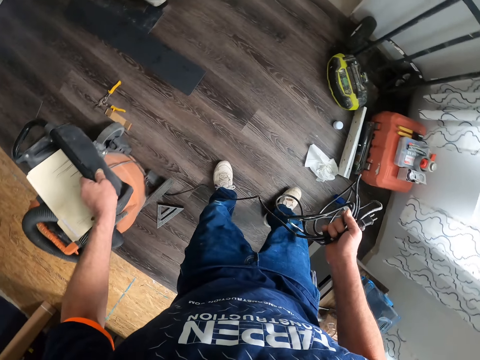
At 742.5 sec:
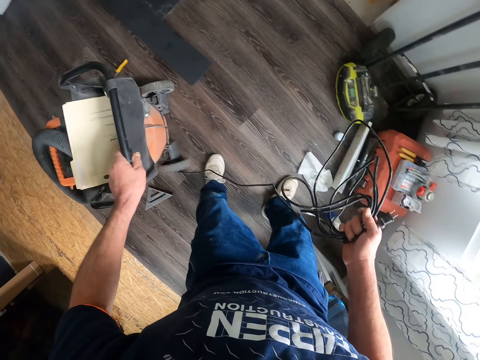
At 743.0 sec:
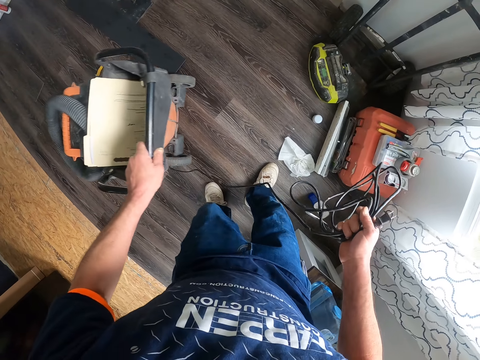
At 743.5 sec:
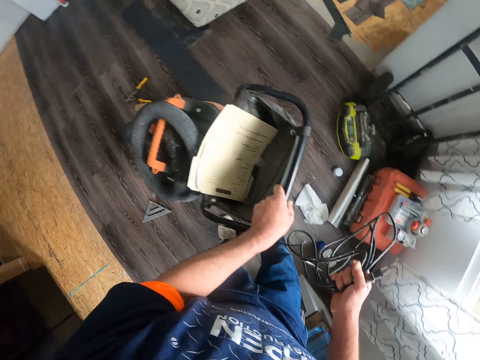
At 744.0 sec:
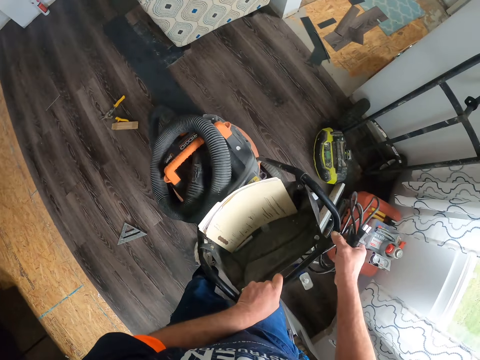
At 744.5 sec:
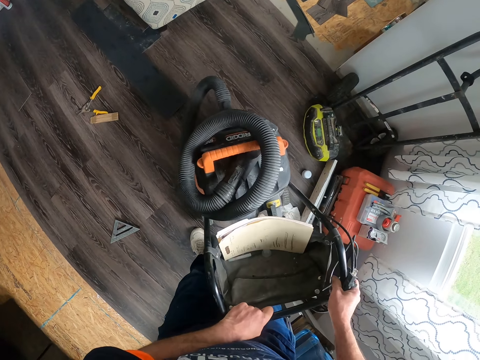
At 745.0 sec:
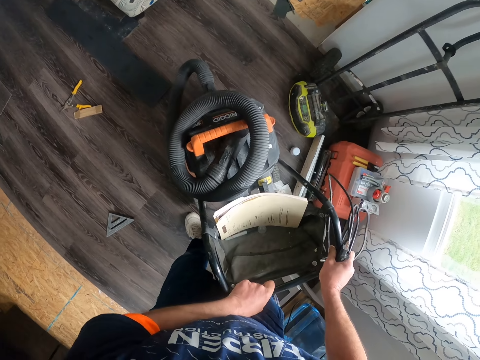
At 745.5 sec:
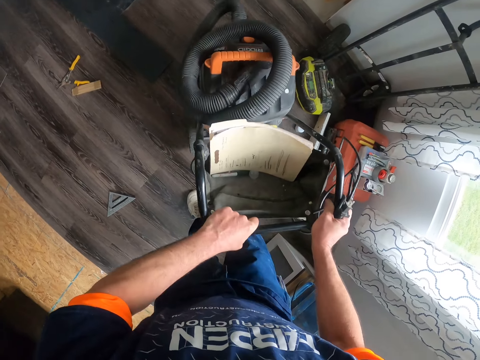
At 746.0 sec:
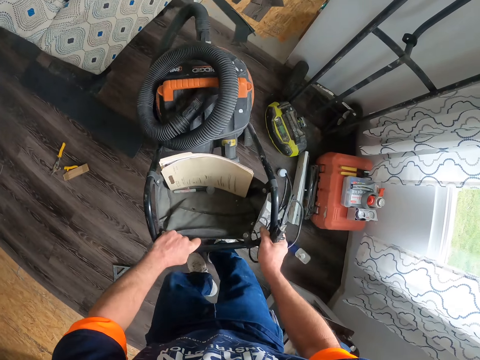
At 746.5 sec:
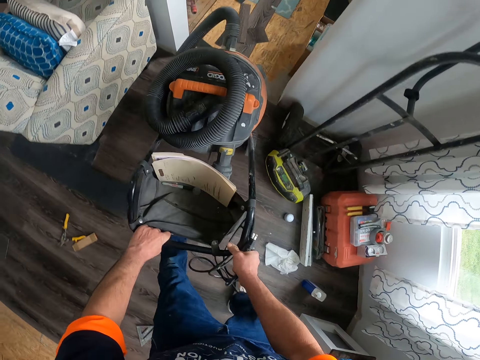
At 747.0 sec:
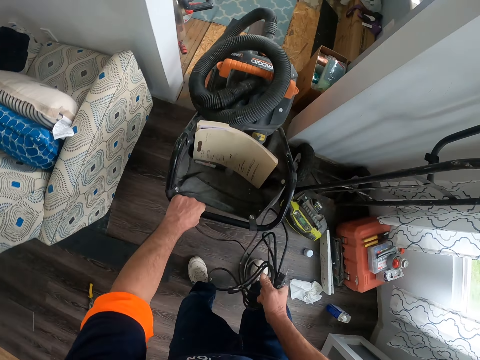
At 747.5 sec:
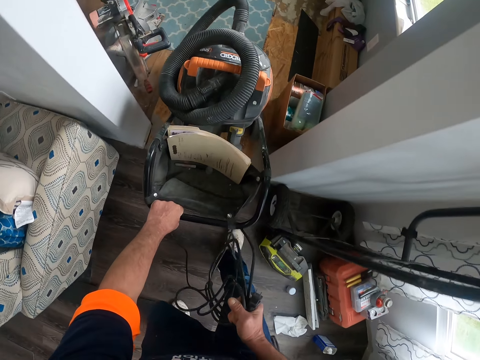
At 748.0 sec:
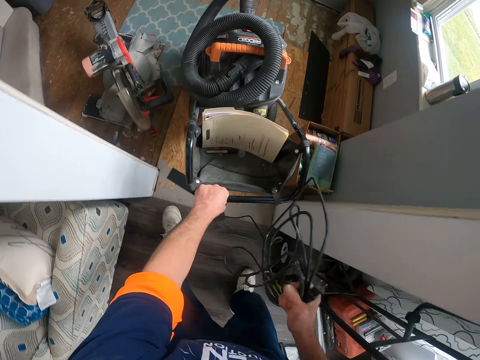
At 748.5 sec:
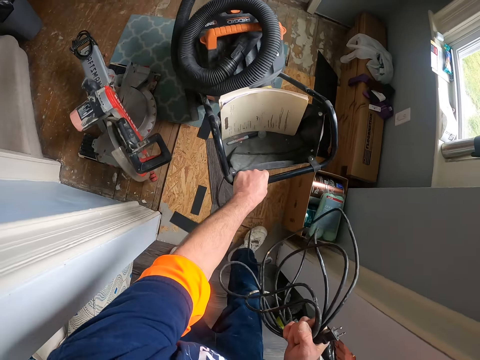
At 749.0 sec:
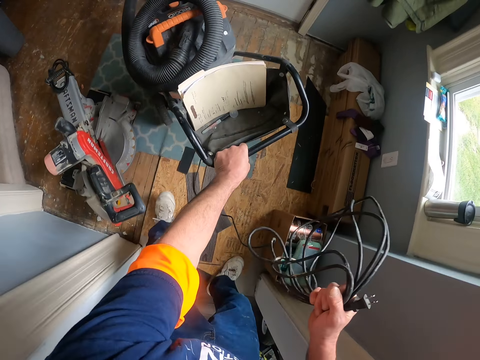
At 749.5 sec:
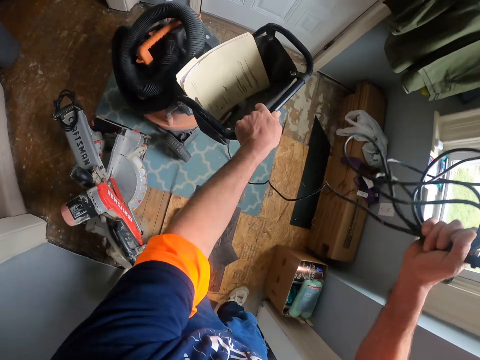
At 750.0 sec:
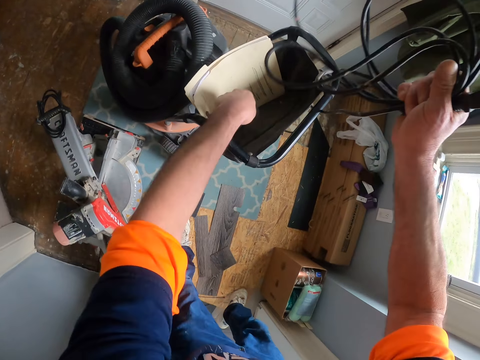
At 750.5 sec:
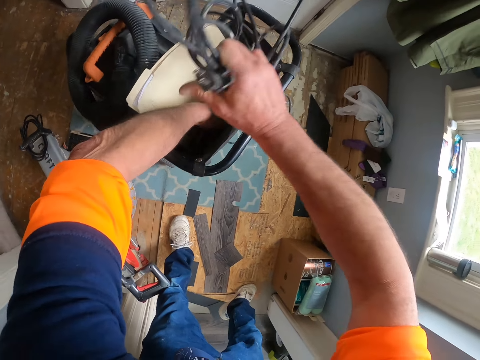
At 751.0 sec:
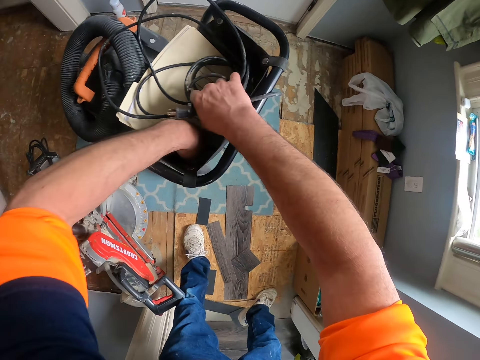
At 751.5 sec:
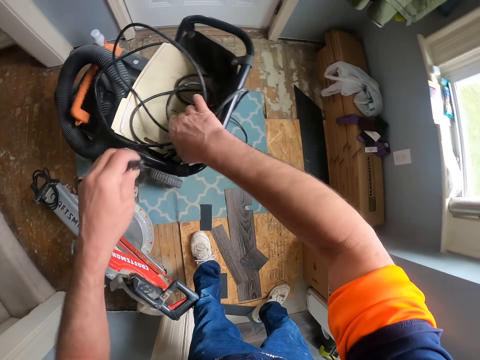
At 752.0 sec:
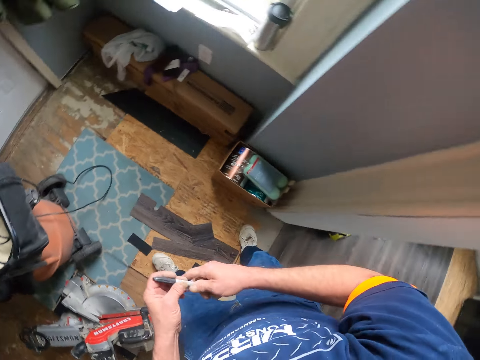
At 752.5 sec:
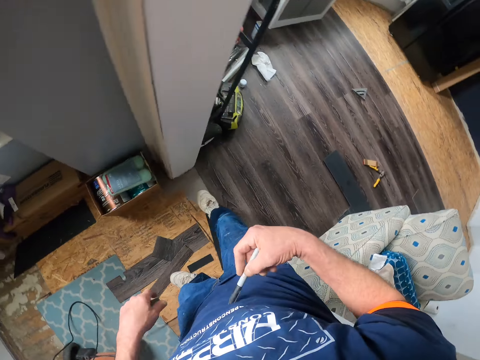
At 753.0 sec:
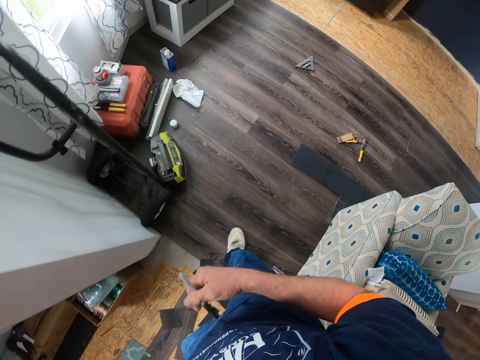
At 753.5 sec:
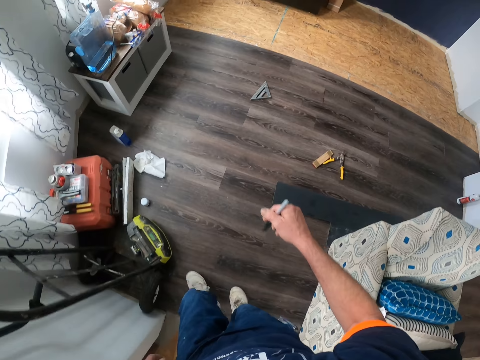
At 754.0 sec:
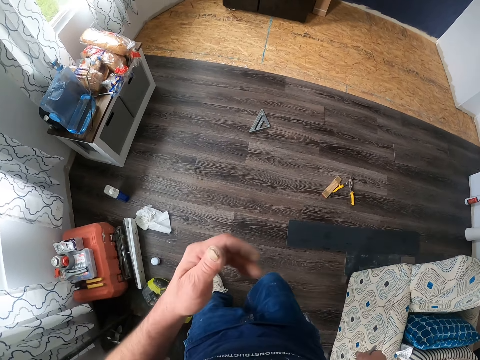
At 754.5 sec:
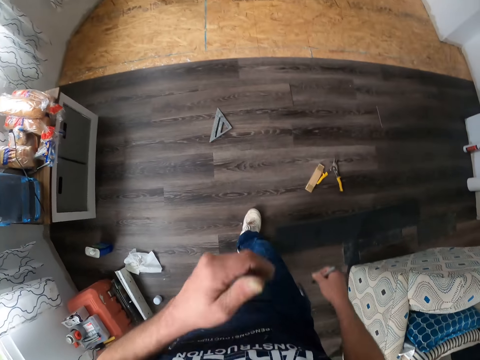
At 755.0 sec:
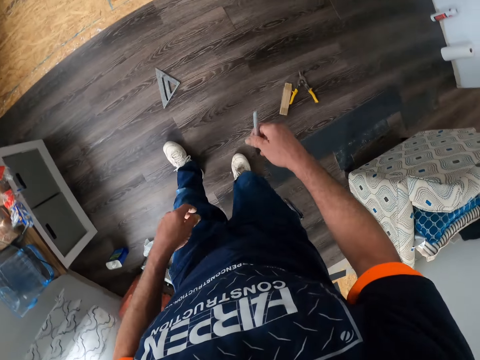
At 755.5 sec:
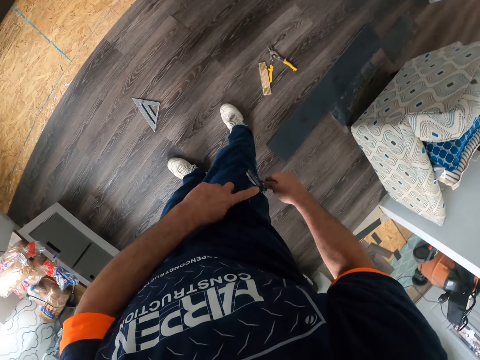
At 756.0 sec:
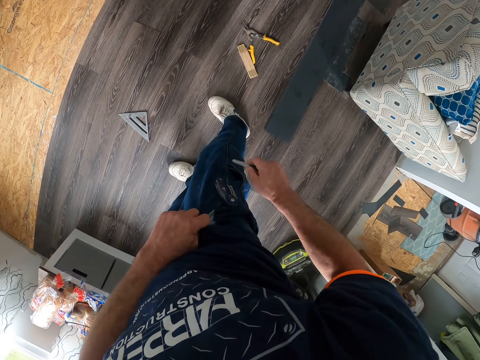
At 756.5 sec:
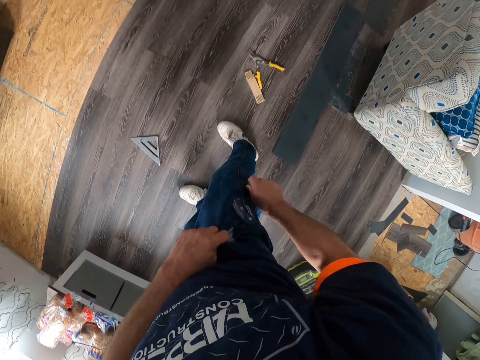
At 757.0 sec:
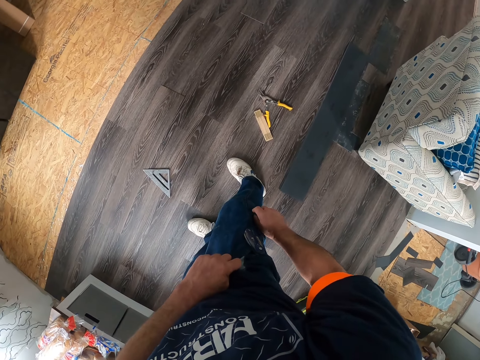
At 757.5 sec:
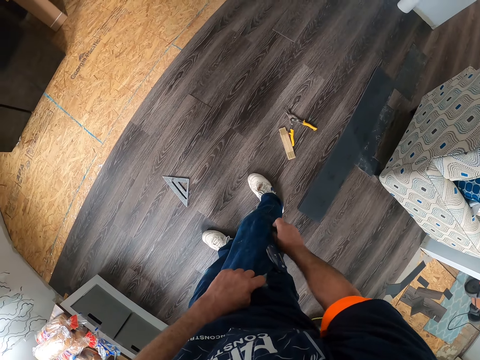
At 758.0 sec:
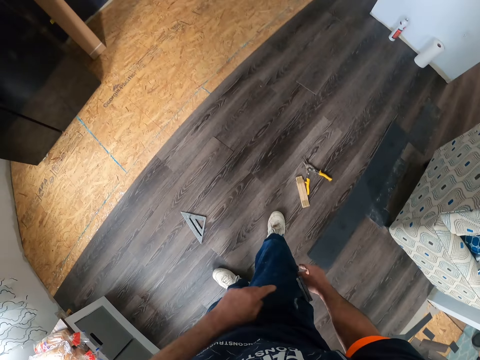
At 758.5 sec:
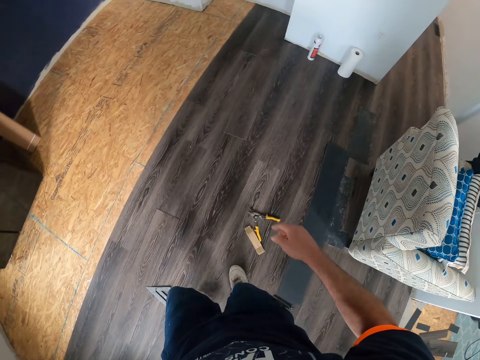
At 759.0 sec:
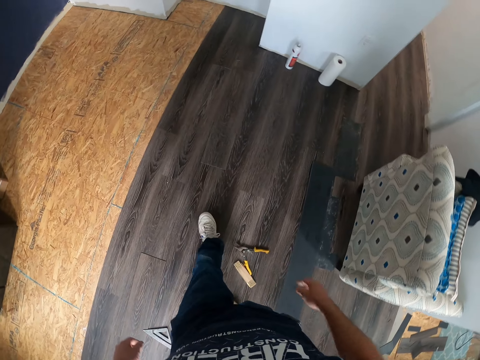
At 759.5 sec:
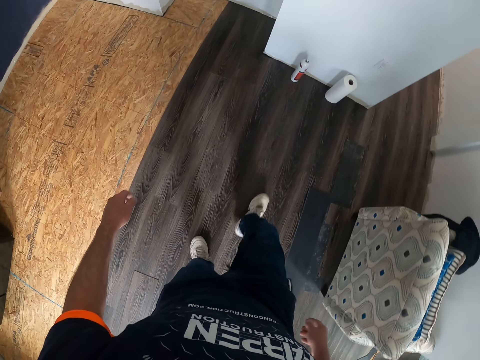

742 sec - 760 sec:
The camera wearer pushes the vacuum cleaner. They put the cord on top of the vacuum cleaner. They pick up the pen, hold the pen and put the pen in the pocket. They walk.

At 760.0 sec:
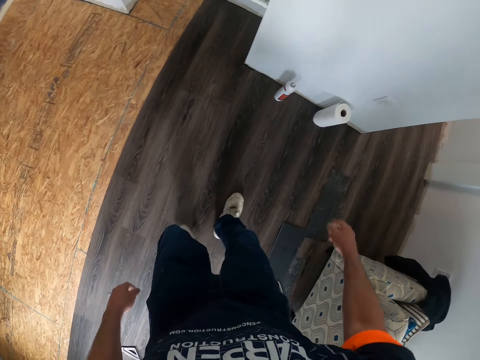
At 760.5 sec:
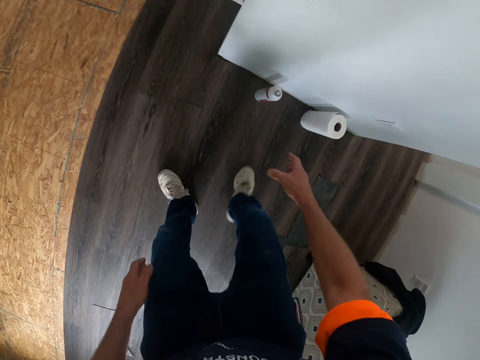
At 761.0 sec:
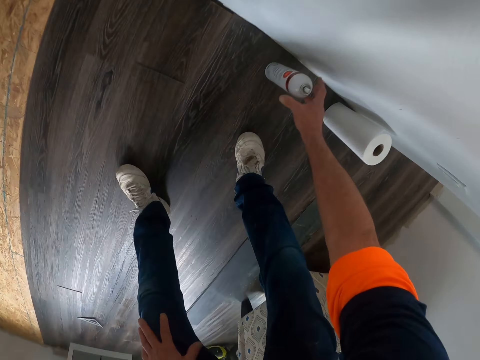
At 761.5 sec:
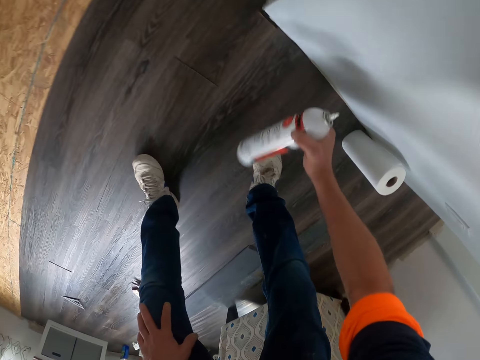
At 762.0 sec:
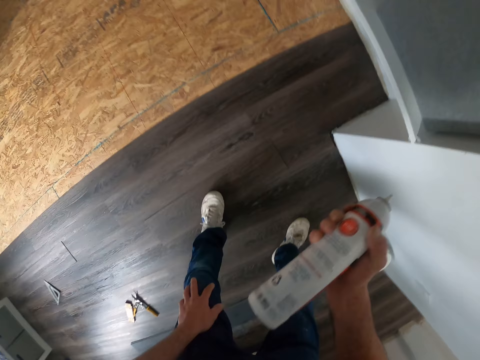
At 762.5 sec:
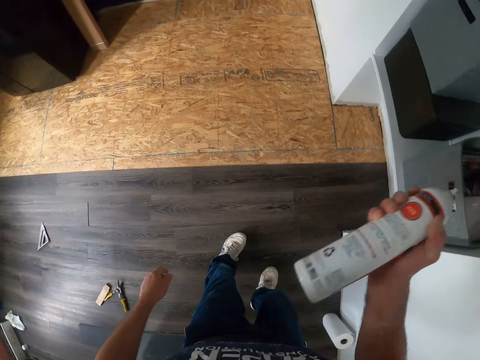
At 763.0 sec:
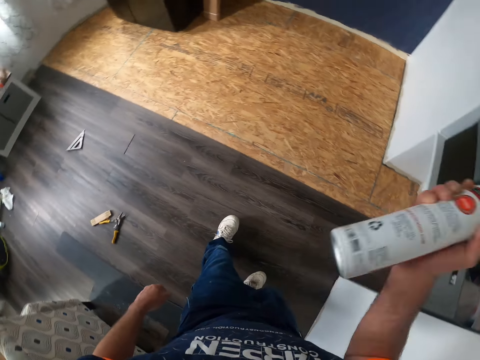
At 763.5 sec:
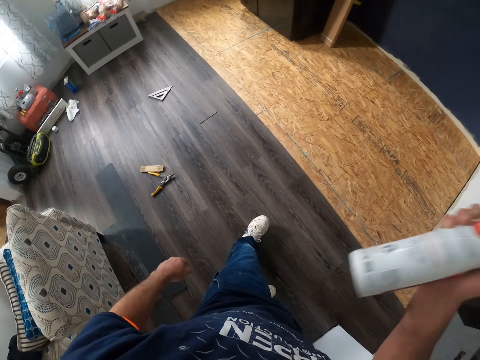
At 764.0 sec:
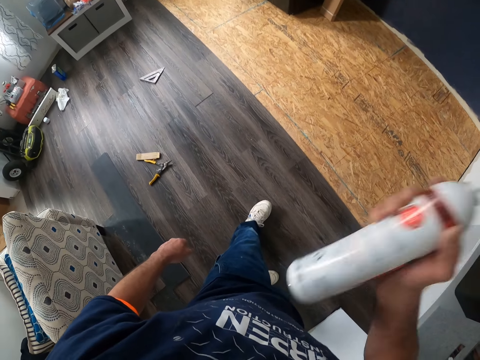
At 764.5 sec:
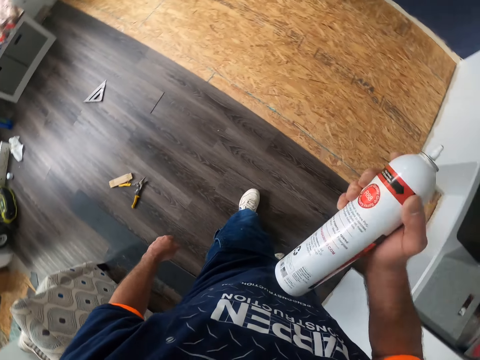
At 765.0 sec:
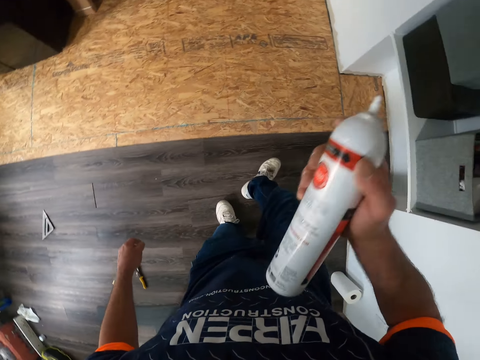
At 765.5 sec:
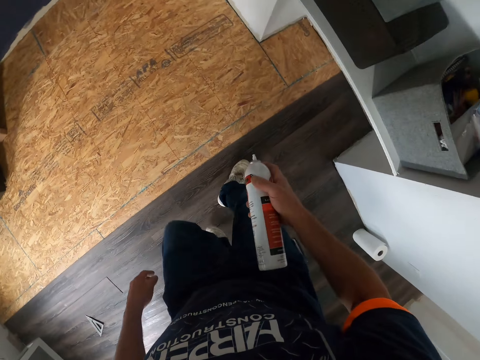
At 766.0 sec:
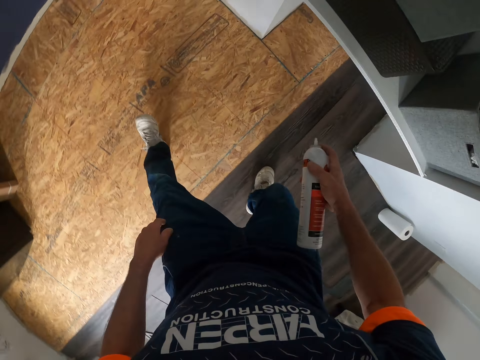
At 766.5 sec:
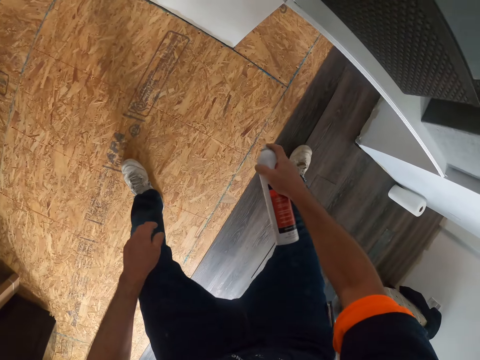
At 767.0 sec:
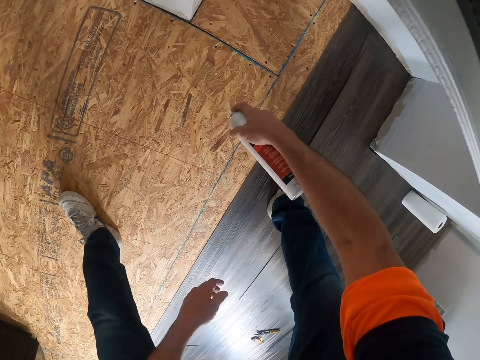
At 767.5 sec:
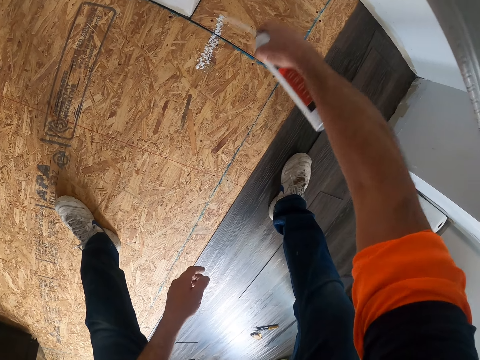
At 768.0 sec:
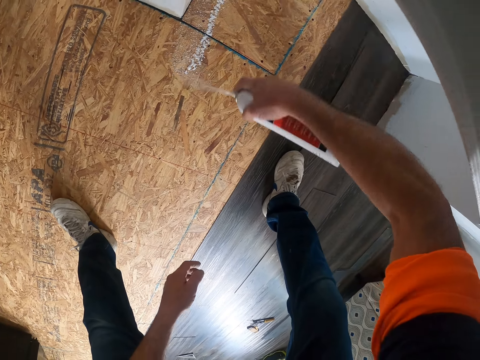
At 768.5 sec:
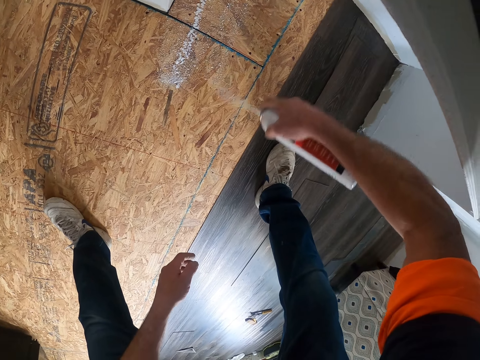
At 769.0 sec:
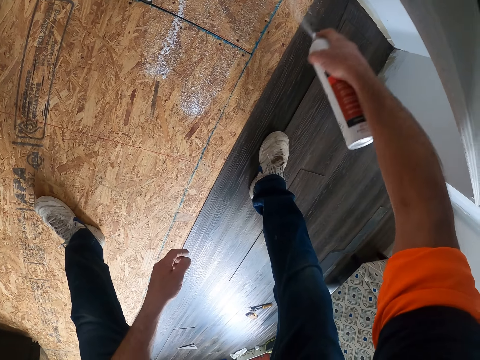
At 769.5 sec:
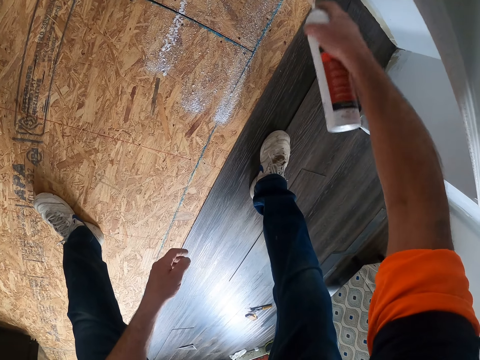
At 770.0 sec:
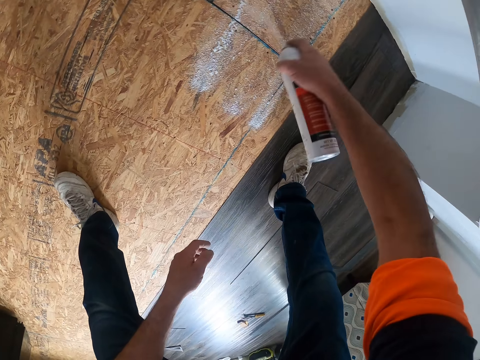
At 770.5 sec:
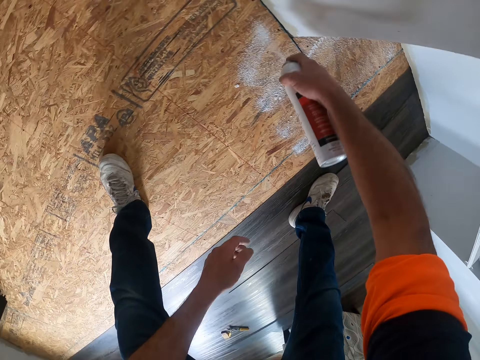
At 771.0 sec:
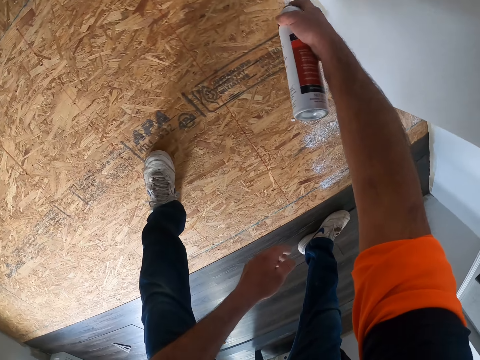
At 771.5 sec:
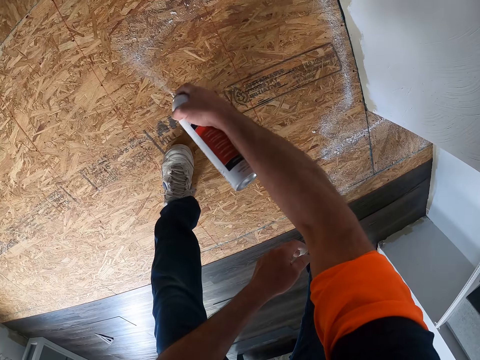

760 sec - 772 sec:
The camera wearer shakes the spray bottle. They pick up the bottle of powder and shake the powder. They spray the floor. They pour the powder on the floor.
